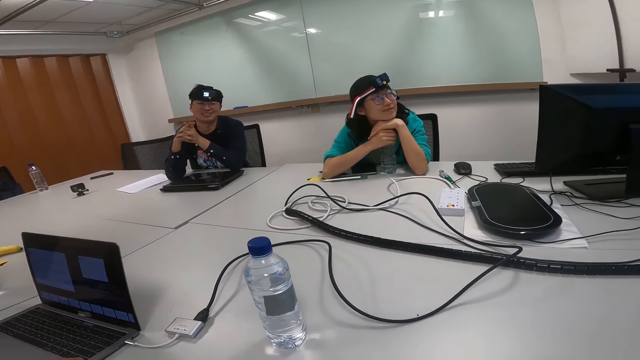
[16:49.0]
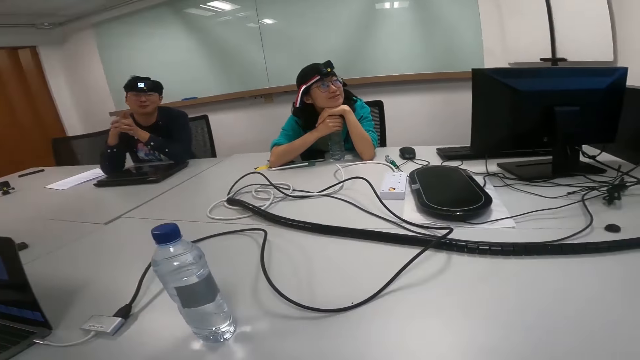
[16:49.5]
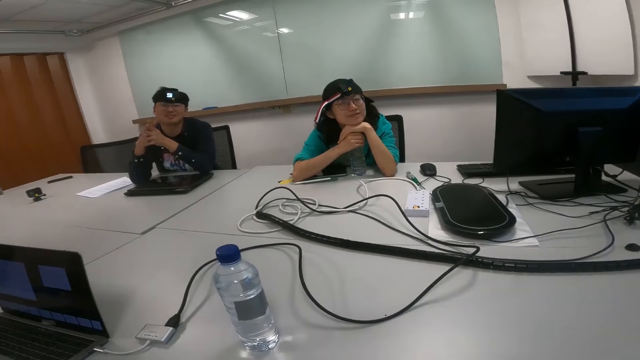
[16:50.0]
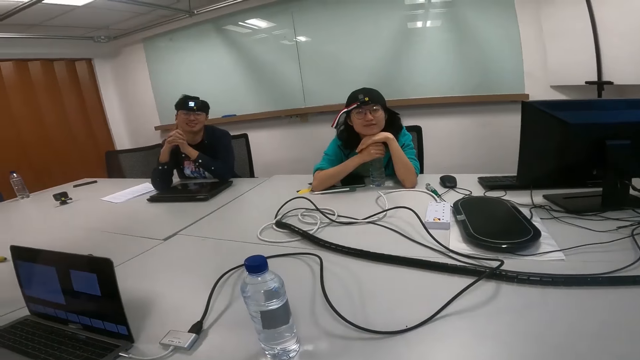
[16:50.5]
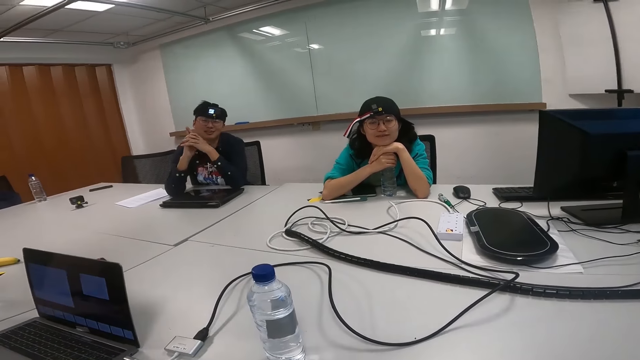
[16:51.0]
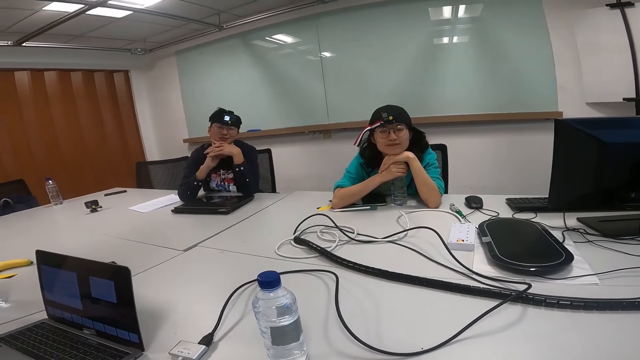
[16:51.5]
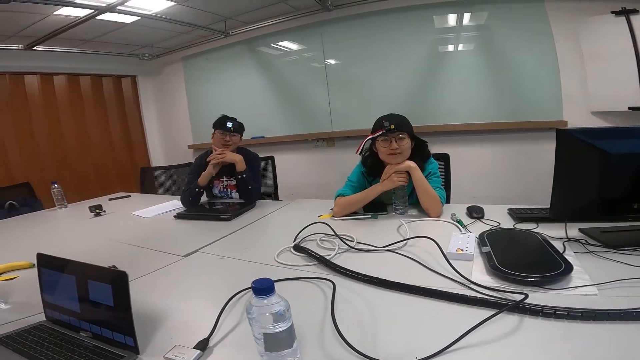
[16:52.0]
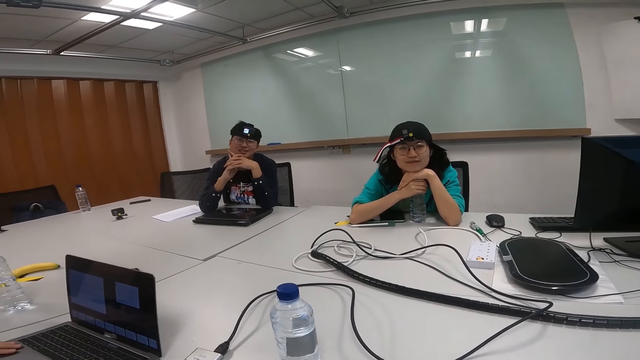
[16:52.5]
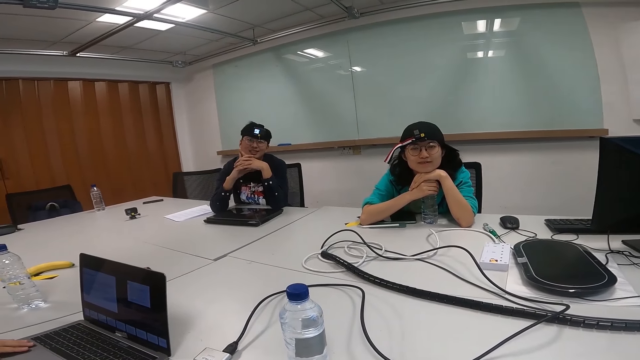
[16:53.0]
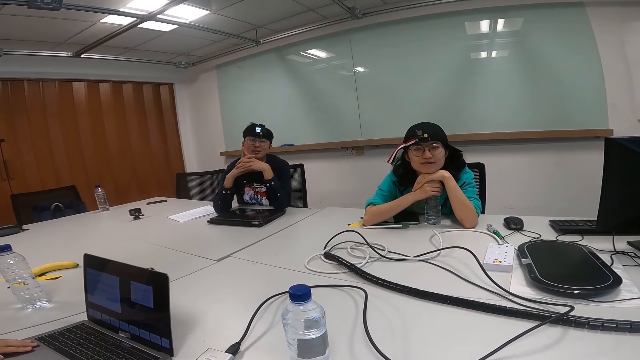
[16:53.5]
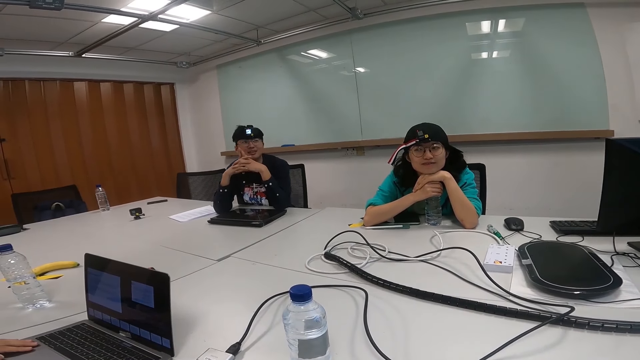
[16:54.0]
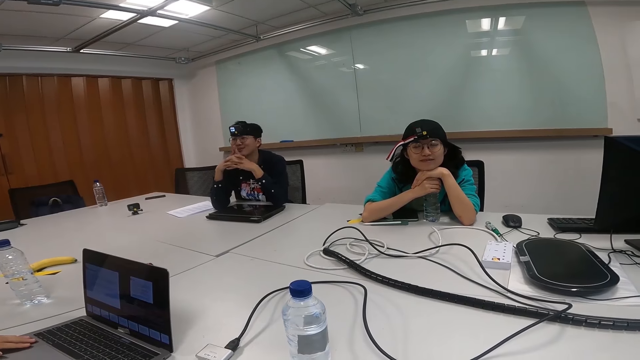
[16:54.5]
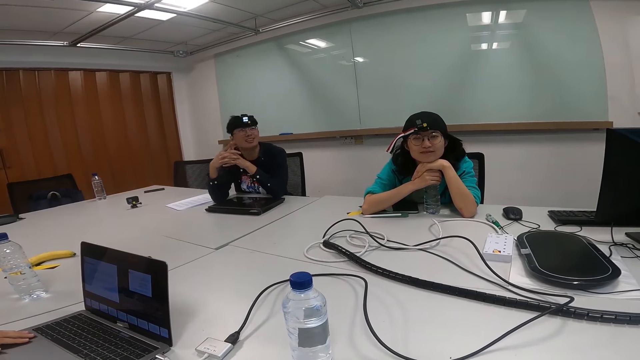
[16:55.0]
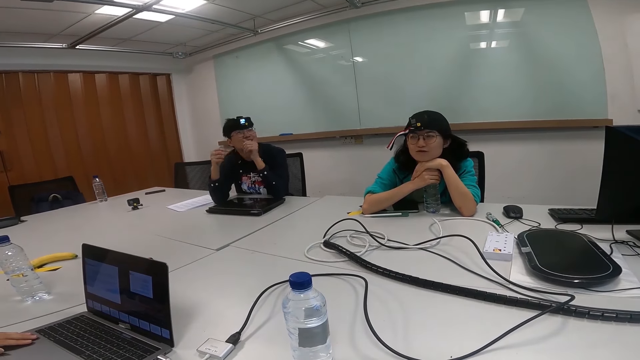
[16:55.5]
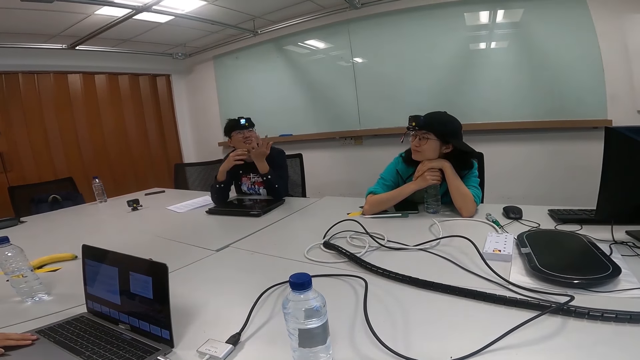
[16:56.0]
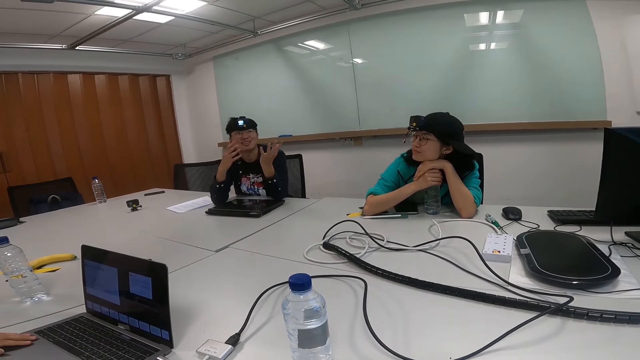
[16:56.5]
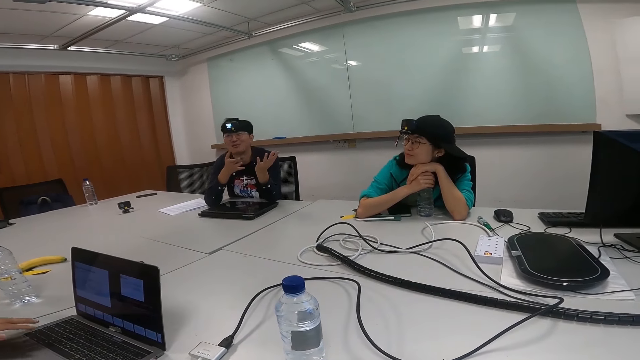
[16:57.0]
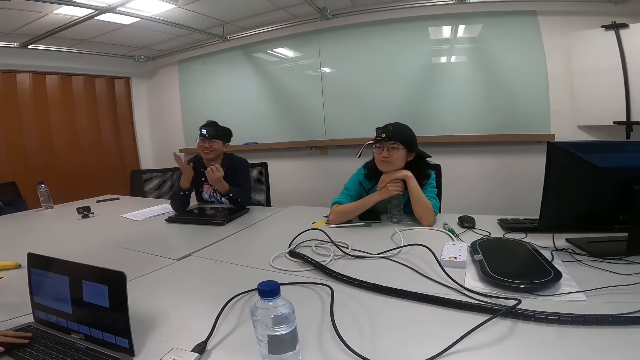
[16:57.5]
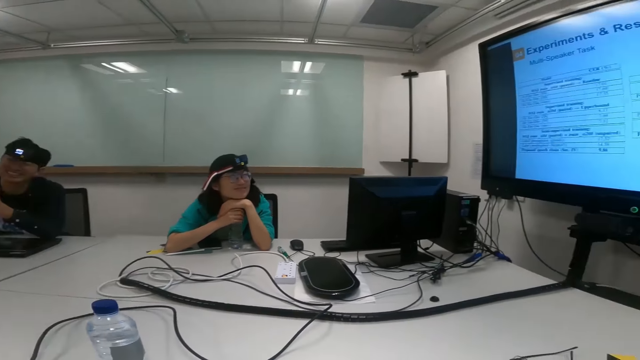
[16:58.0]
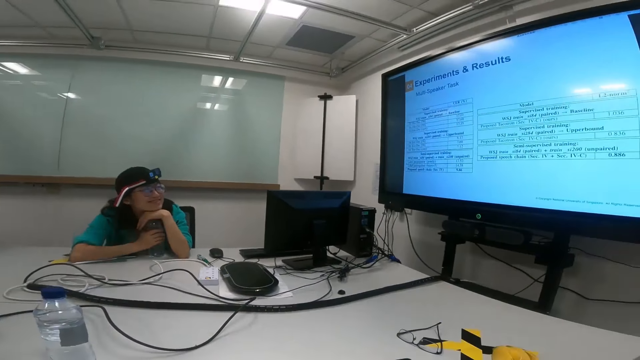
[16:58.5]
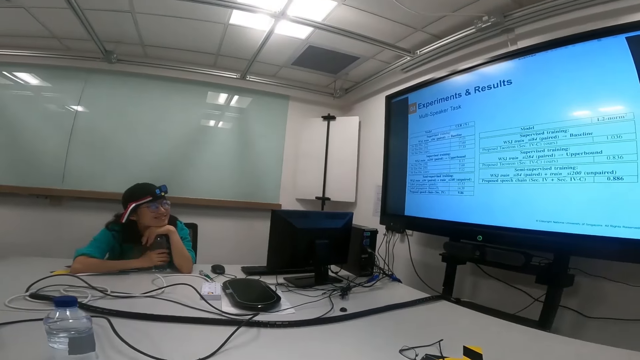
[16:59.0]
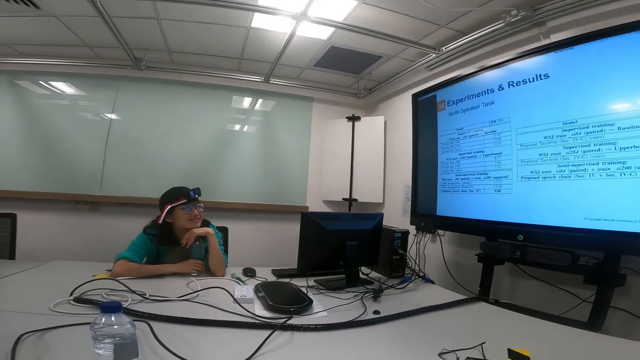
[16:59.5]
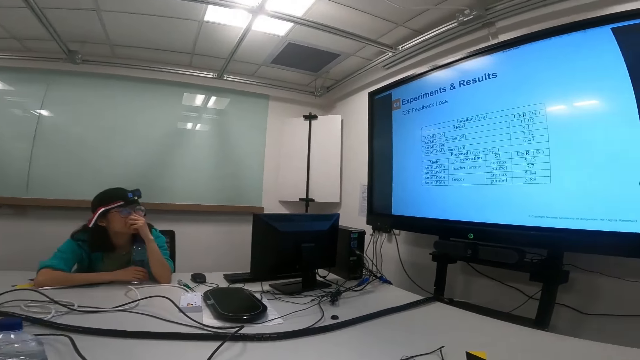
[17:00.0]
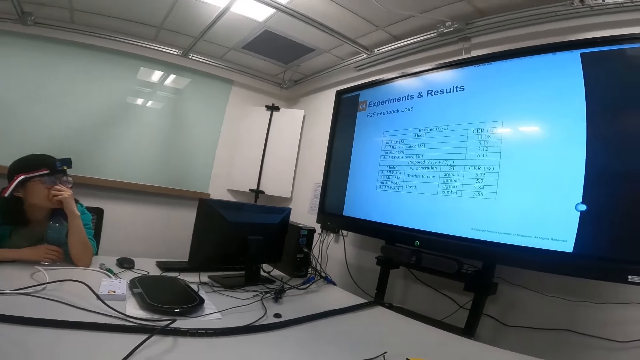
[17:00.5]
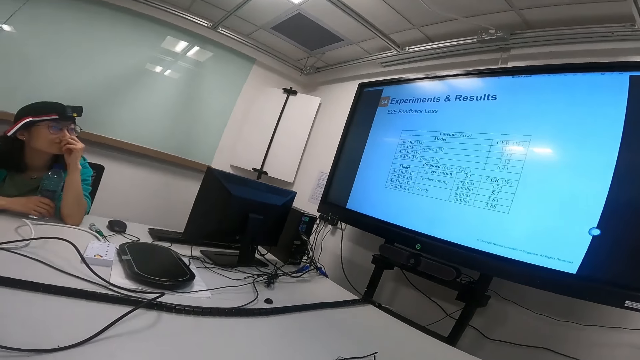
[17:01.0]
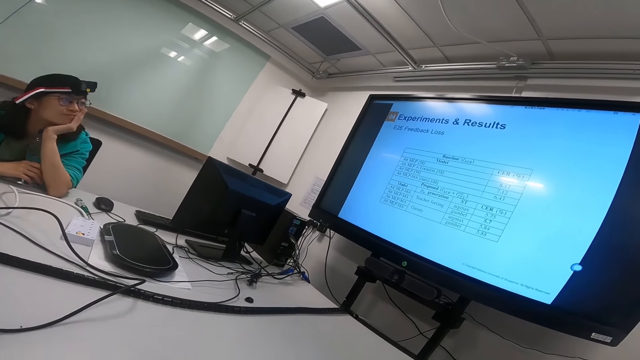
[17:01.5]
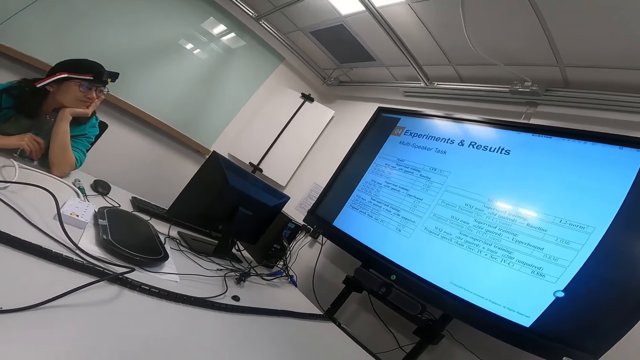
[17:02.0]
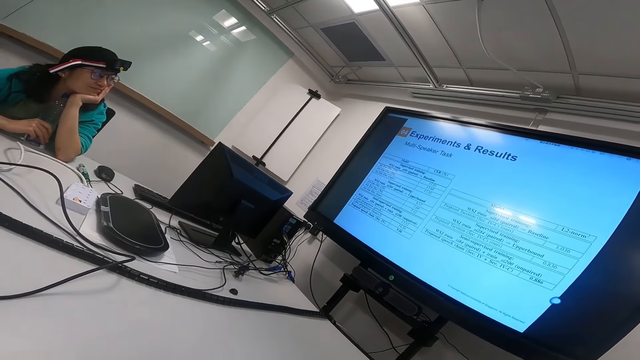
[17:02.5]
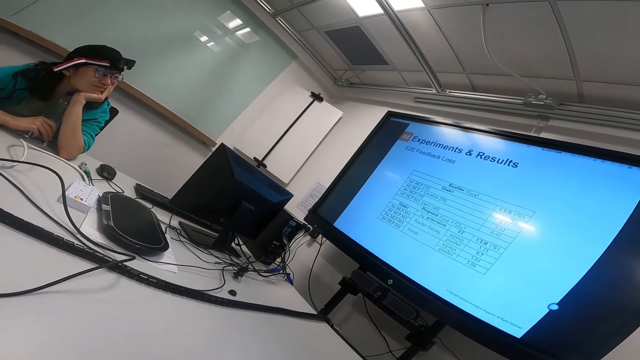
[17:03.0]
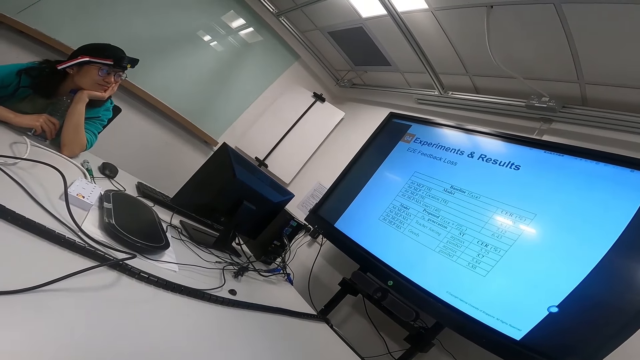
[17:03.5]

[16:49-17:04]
A man turns to the side. The camera wearer talks to another man. They turn to the side. The other man talks to the camera wearer. Another man turns to the side. The camera wearer turns around and looks at the screen. The first man turns to the side. The camera wearer turns to the side. A woman puts the hand on the face.

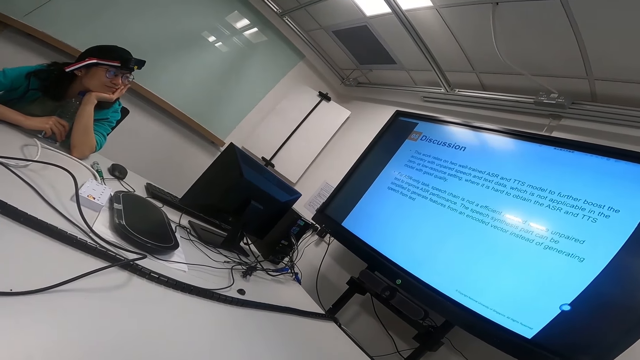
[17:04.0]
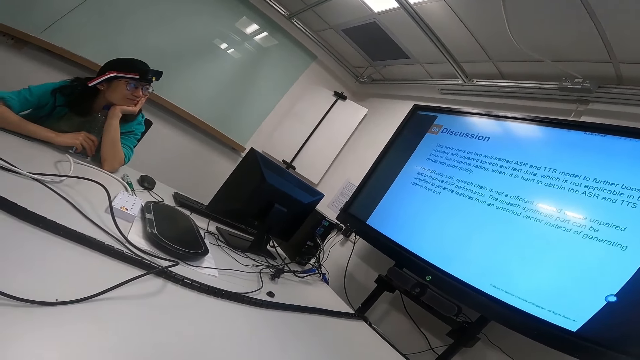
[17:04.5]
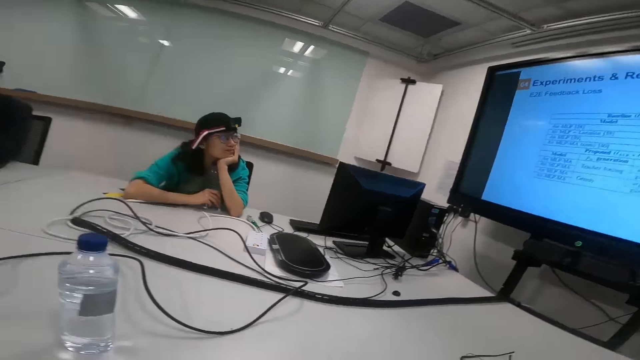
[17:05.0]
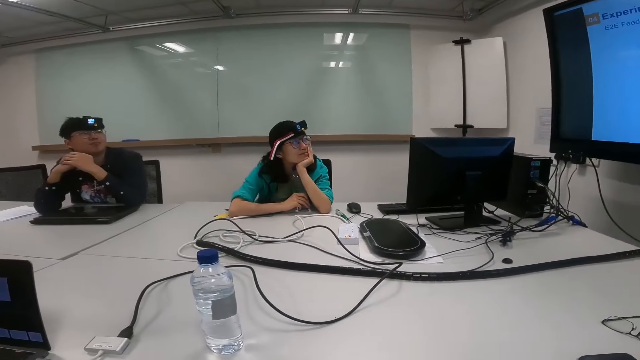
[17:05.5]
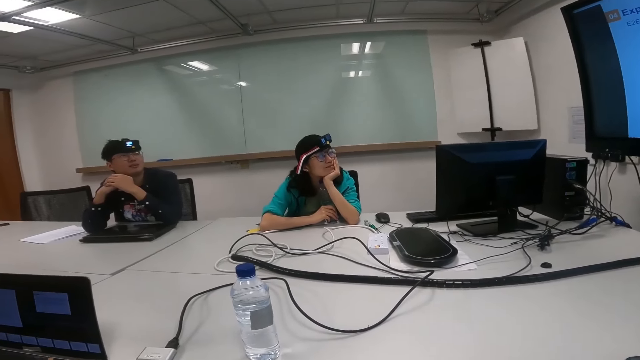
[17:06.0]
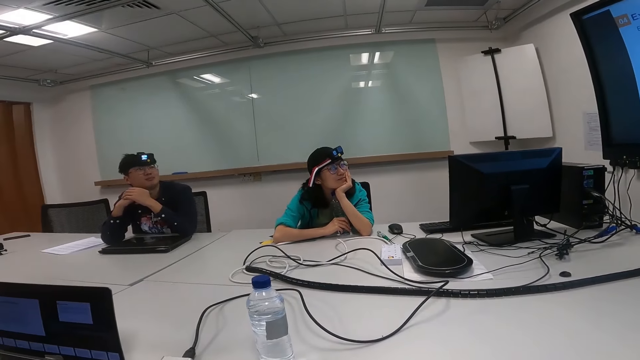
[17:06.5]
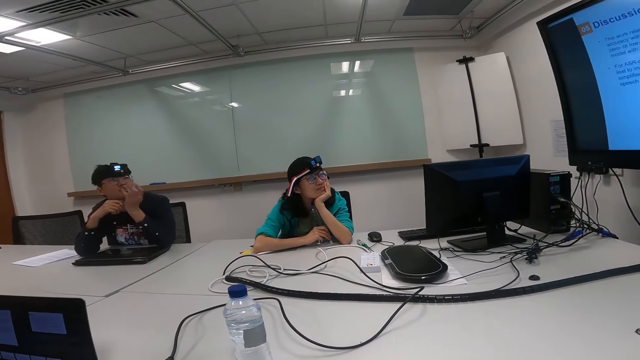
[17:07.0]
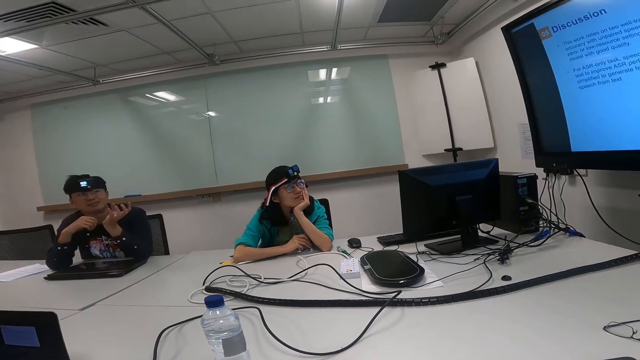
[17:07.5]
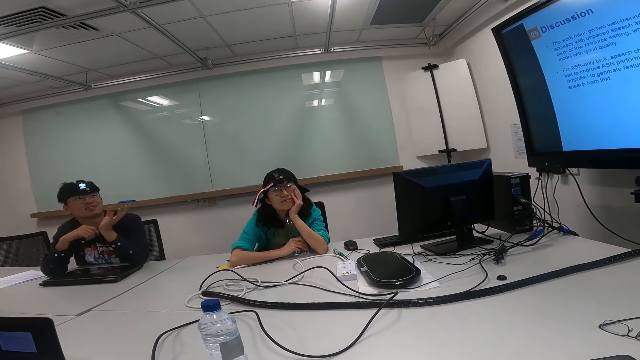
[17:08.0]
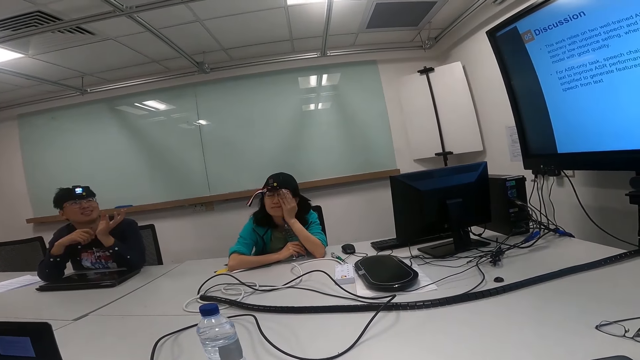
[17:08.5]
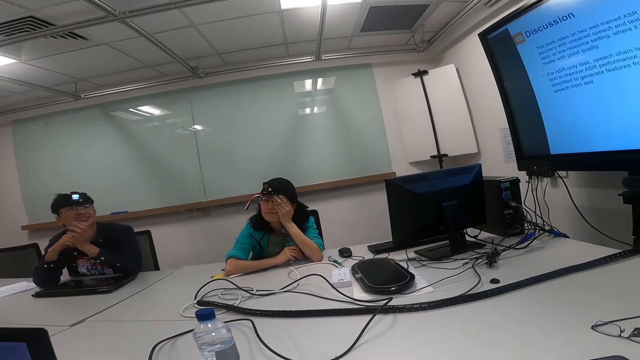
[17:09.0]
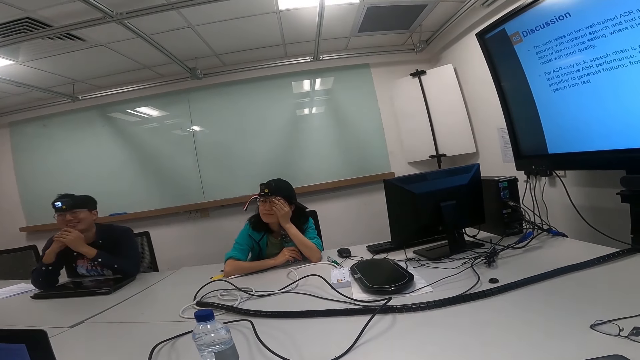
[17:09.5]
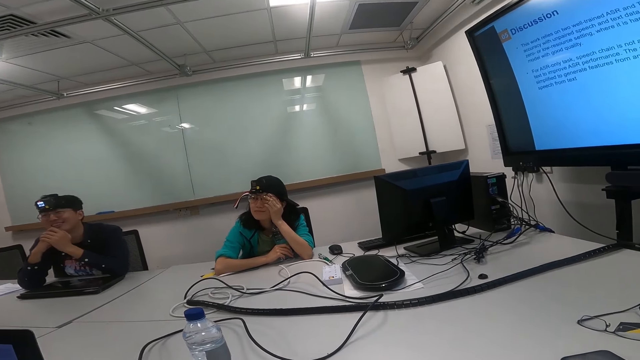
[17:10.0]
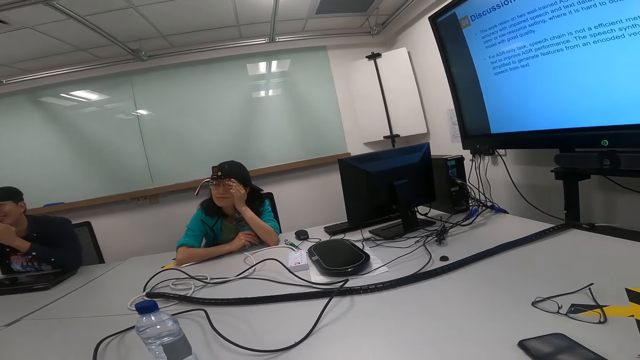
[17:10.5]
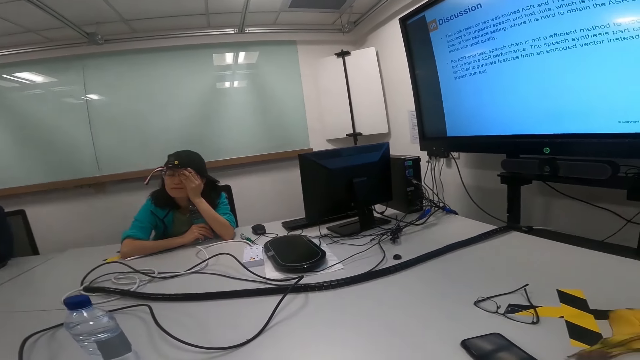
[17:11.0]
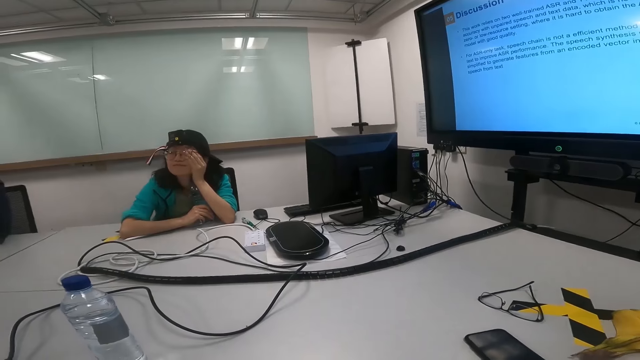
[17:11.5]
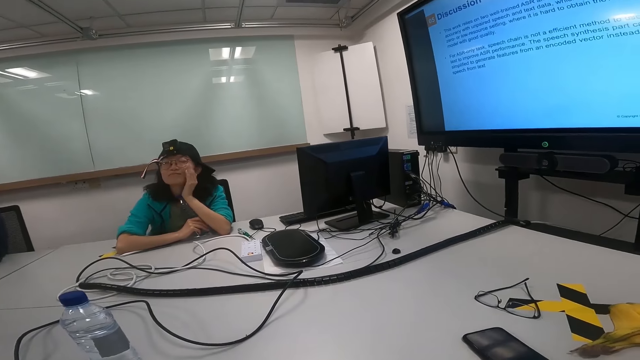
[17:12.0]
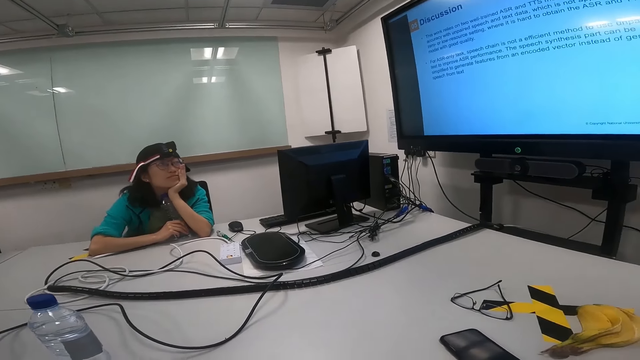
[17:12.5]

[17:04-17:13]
A man talks to the camera wearer. Another man turns to the side and lifts the left hand. Another man turns to the side. The camera wearer turns to the side. They look at a woman.
